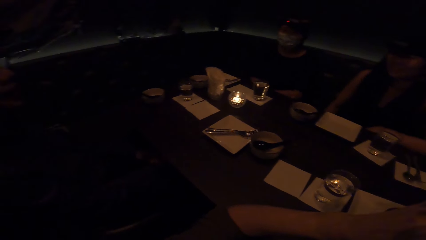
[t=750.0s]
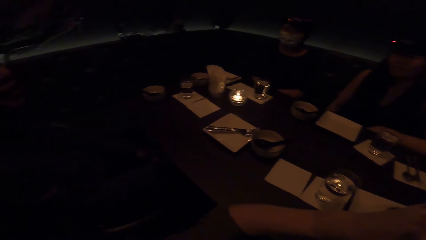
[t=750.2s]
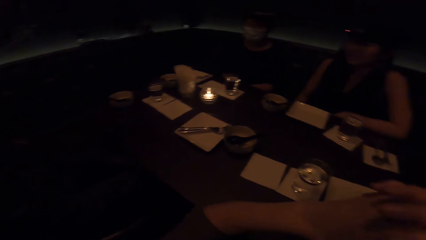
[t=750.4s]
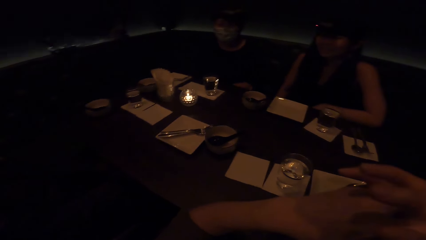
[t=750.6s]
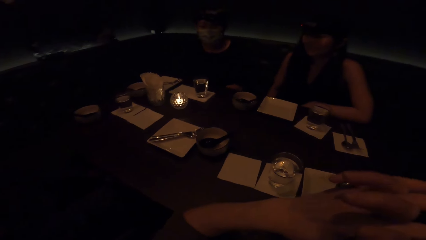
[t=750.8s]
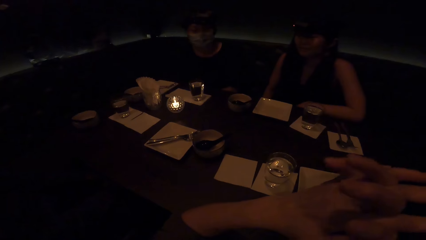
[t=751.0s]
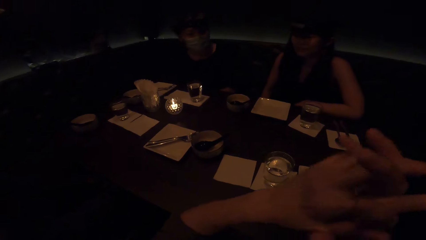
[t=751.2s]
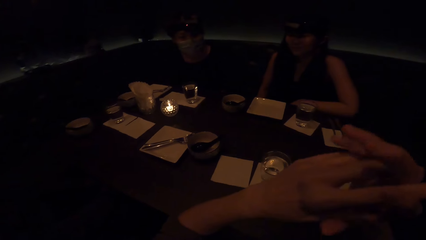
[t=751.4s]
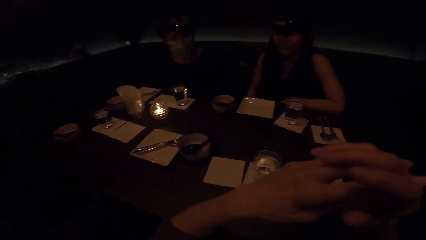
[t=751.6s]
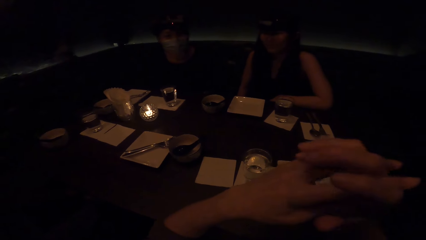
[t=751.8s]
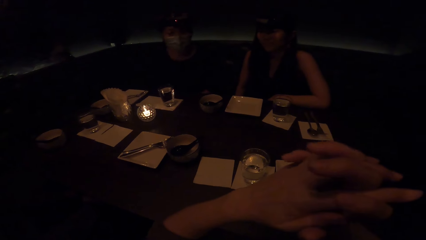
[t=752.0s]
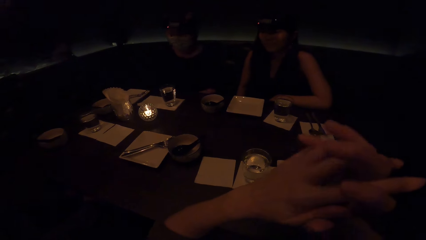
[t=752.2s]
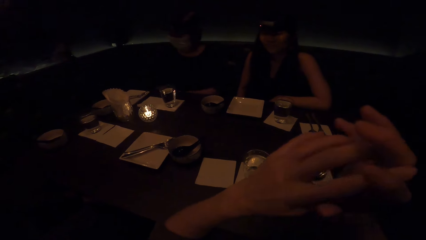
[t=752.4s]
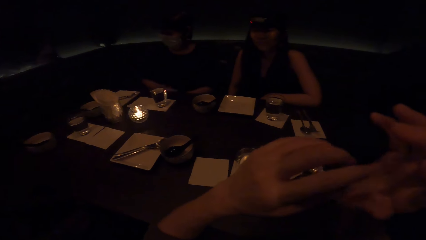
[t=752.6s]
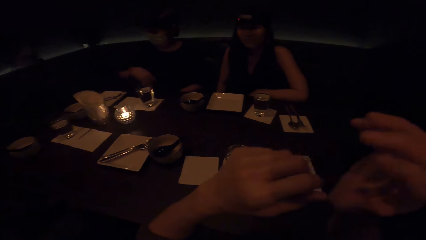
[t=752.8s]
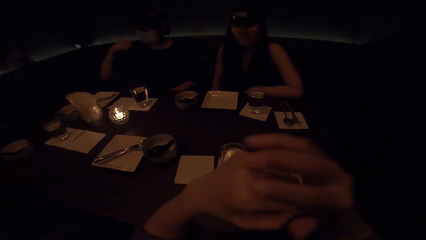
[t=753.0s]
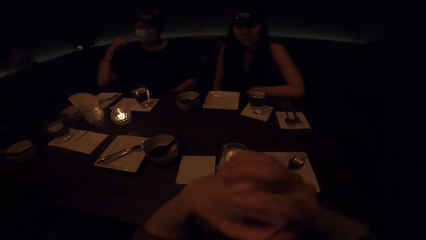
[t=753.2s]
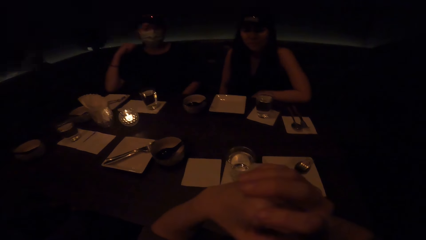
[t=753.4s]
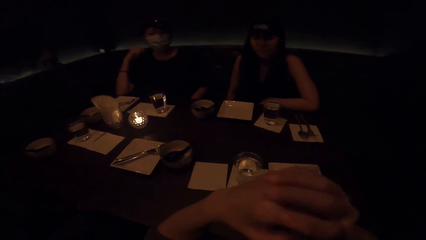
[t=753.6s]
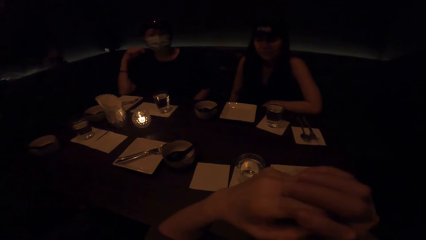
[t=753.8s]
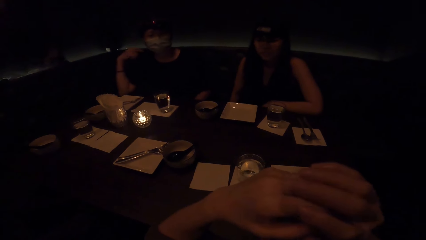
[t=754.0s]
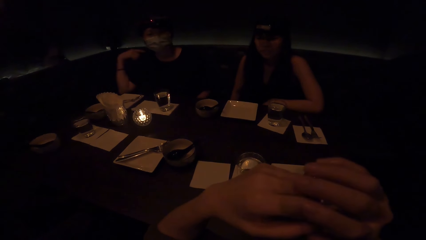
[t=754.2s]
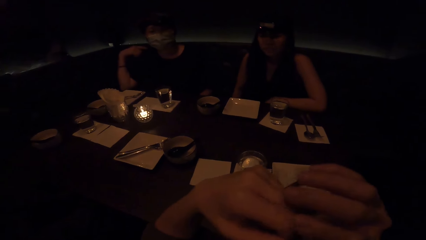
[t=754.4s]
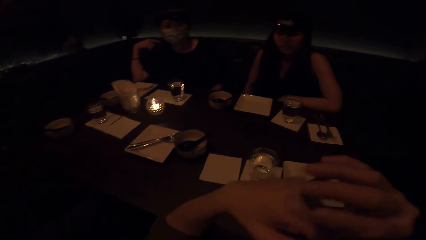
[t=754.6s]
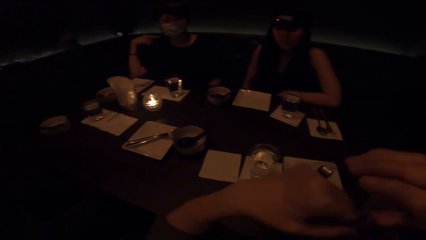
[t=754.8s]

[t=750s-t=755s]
The camera wearer interacts with some people.

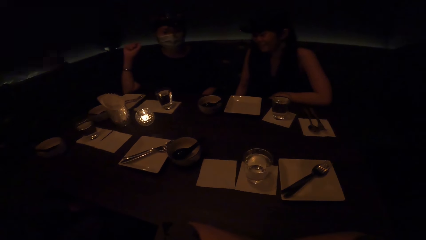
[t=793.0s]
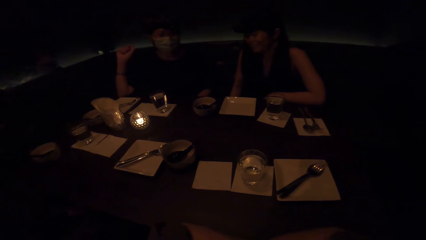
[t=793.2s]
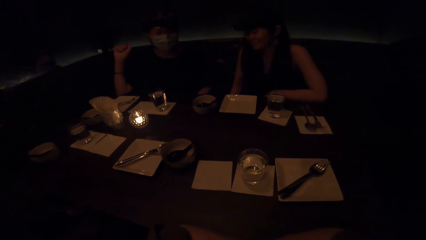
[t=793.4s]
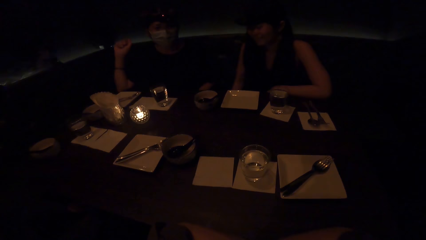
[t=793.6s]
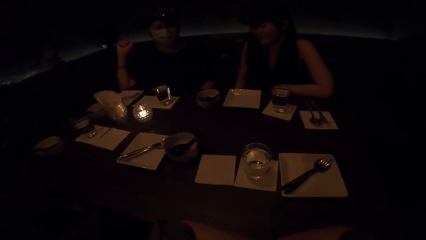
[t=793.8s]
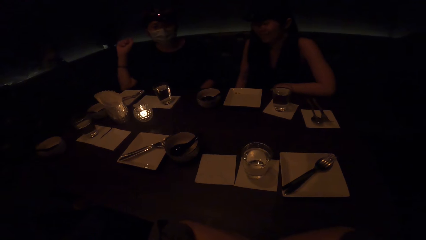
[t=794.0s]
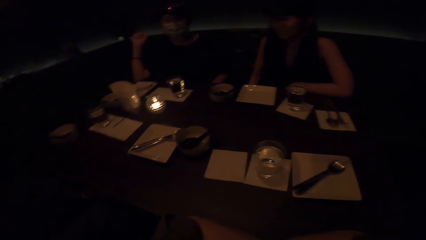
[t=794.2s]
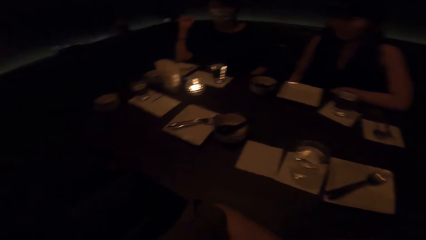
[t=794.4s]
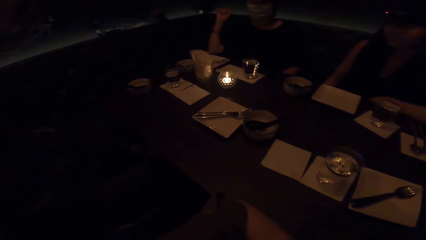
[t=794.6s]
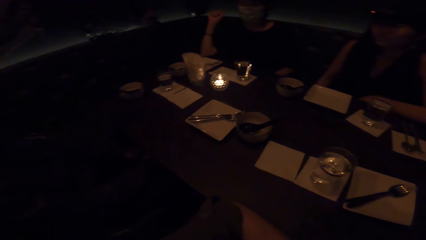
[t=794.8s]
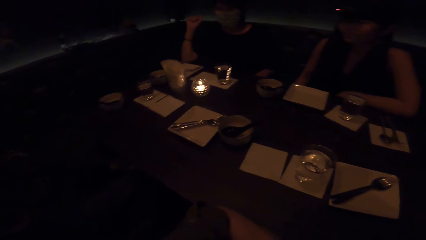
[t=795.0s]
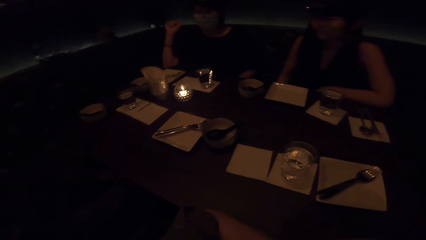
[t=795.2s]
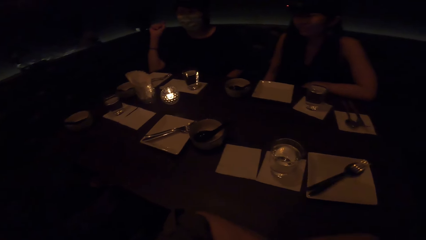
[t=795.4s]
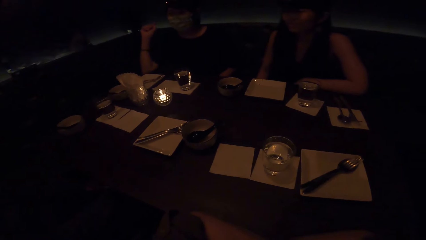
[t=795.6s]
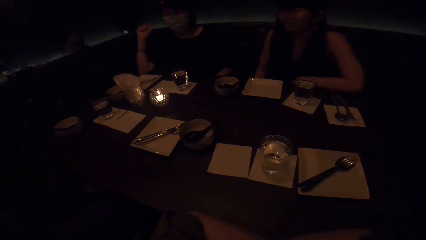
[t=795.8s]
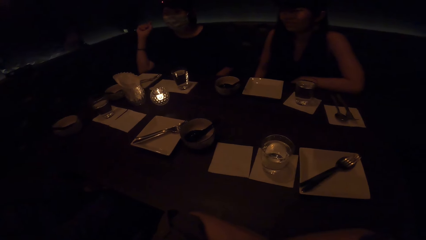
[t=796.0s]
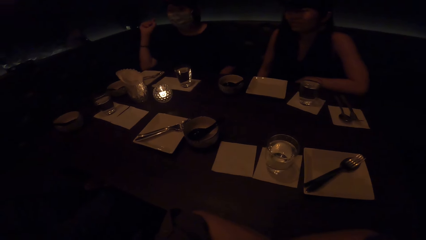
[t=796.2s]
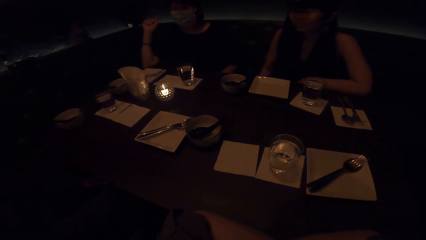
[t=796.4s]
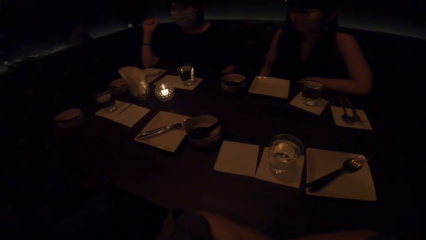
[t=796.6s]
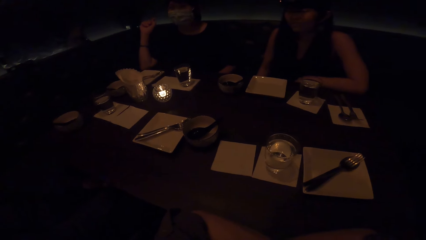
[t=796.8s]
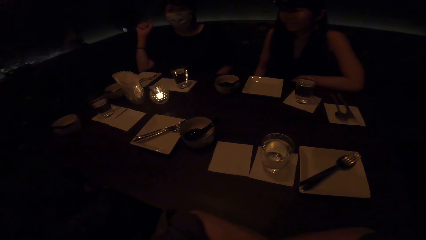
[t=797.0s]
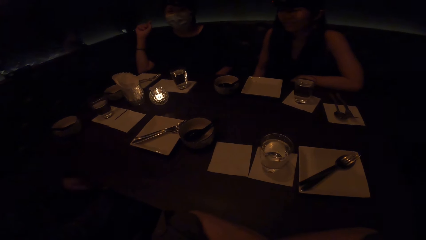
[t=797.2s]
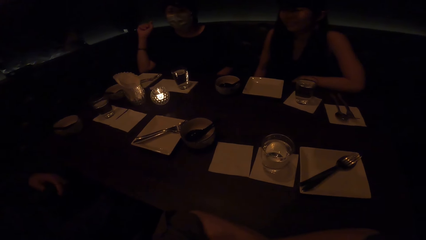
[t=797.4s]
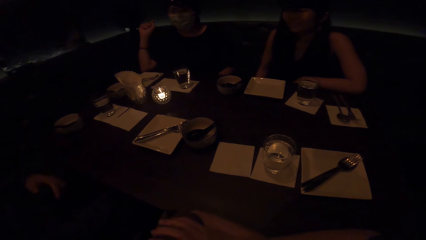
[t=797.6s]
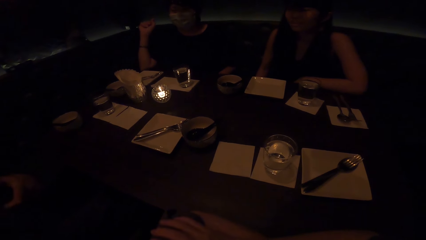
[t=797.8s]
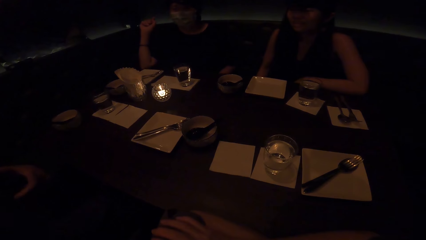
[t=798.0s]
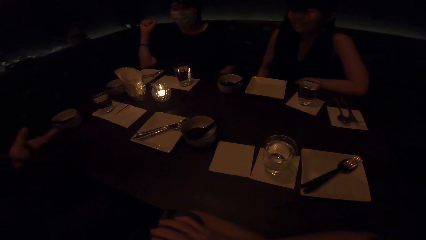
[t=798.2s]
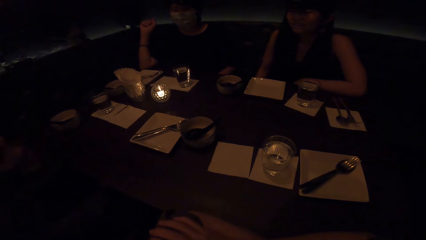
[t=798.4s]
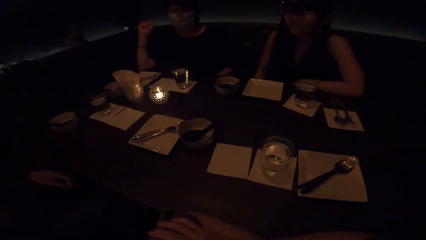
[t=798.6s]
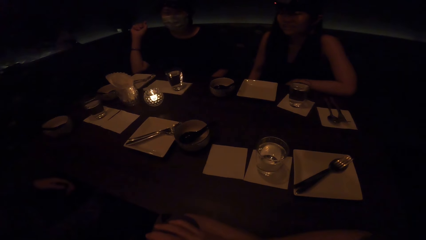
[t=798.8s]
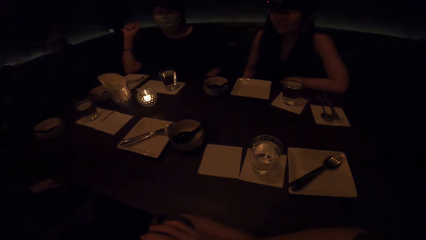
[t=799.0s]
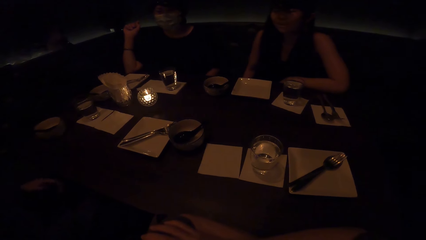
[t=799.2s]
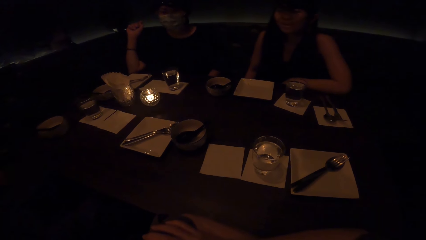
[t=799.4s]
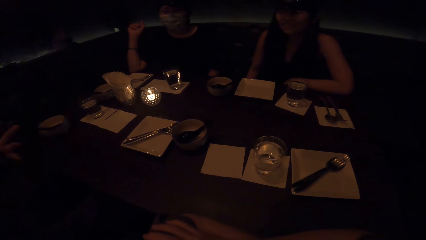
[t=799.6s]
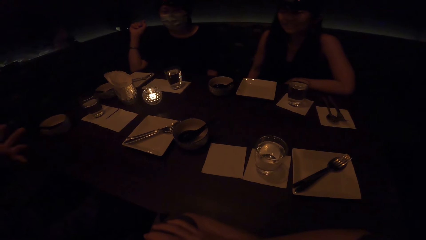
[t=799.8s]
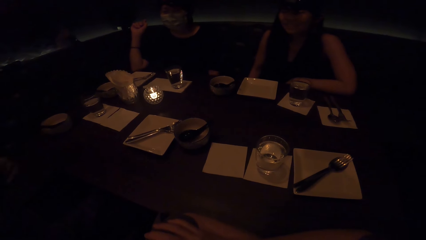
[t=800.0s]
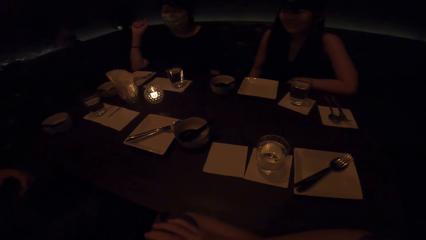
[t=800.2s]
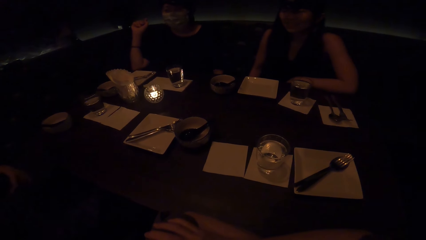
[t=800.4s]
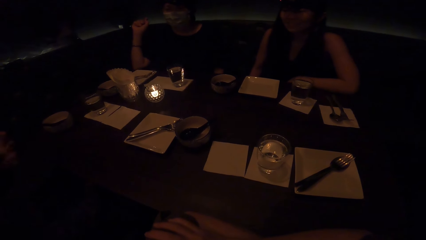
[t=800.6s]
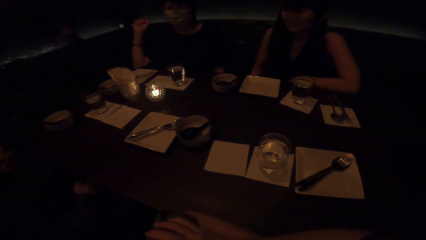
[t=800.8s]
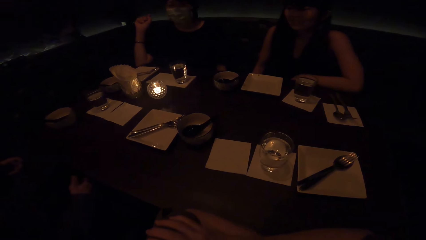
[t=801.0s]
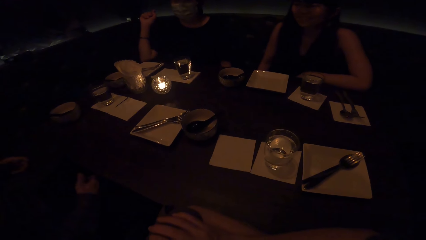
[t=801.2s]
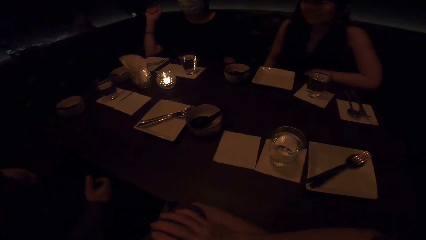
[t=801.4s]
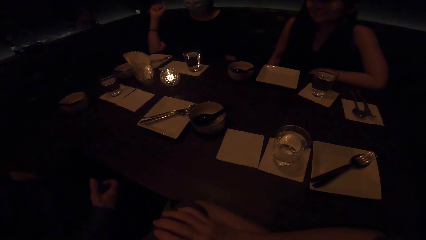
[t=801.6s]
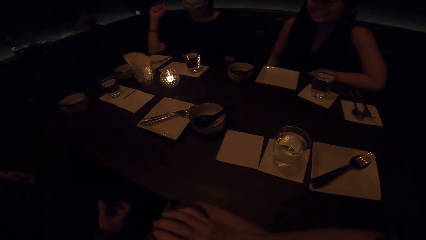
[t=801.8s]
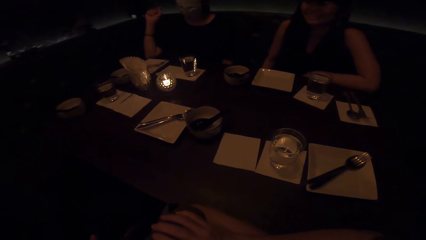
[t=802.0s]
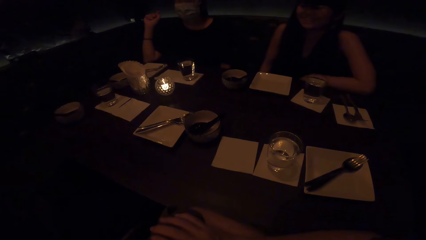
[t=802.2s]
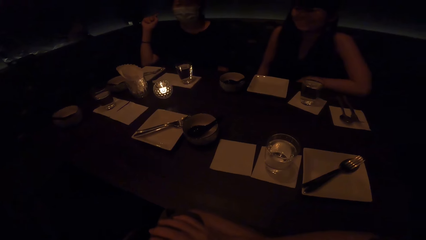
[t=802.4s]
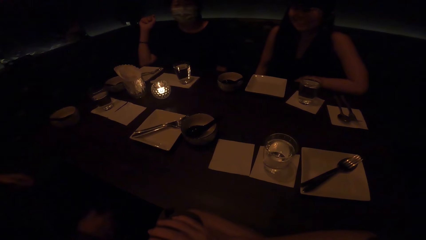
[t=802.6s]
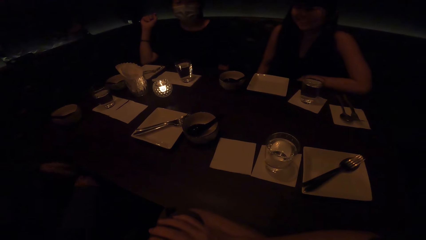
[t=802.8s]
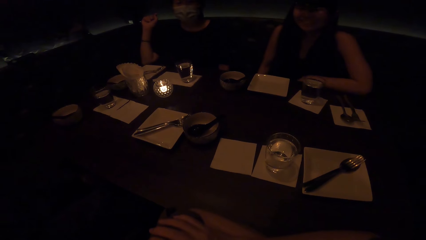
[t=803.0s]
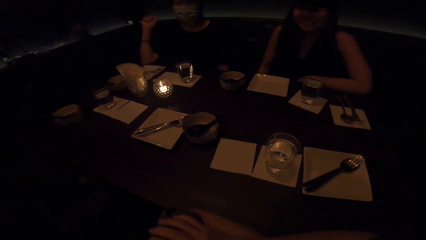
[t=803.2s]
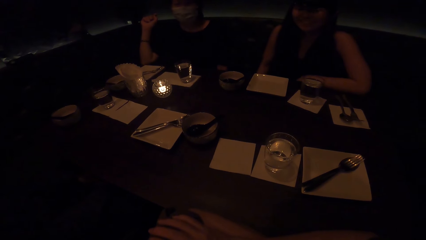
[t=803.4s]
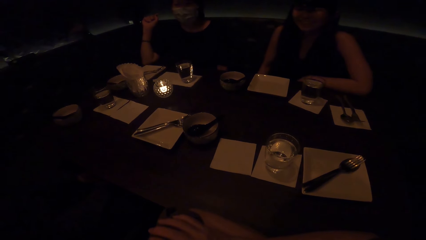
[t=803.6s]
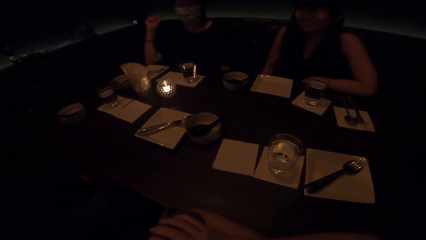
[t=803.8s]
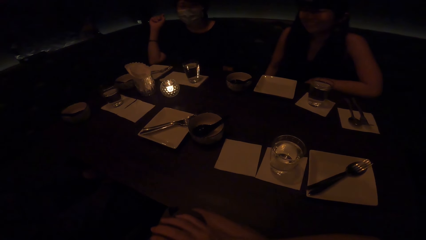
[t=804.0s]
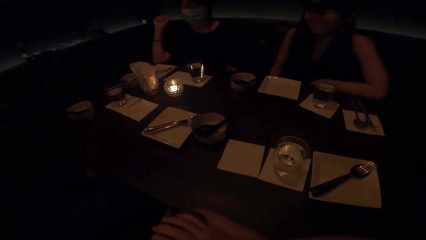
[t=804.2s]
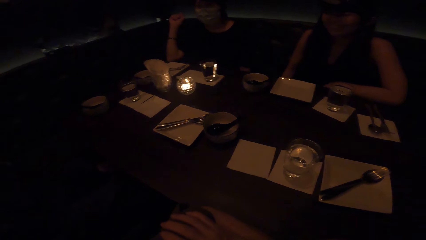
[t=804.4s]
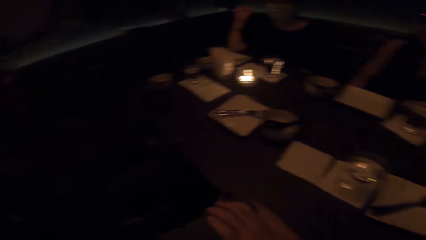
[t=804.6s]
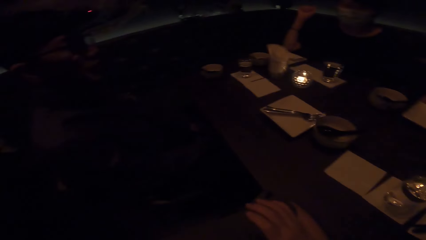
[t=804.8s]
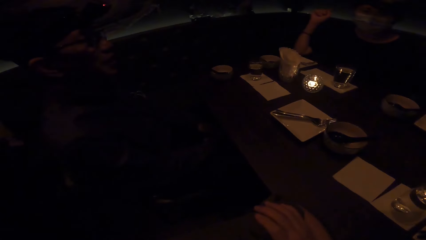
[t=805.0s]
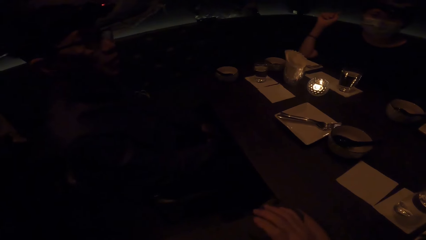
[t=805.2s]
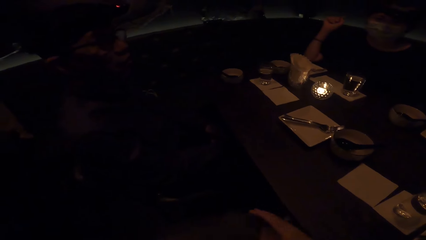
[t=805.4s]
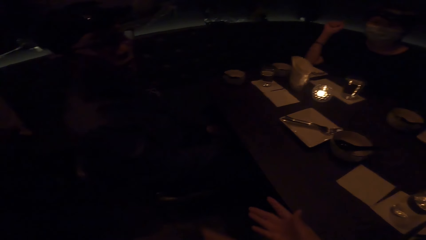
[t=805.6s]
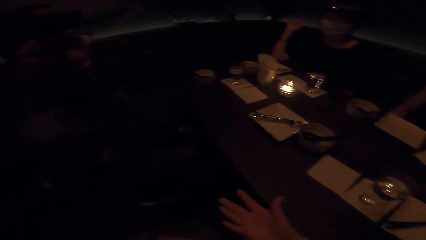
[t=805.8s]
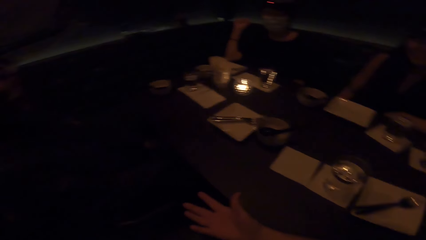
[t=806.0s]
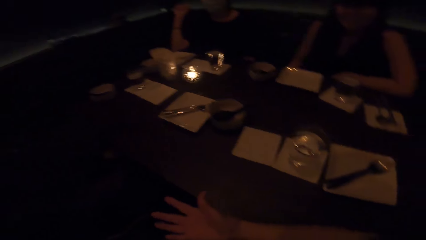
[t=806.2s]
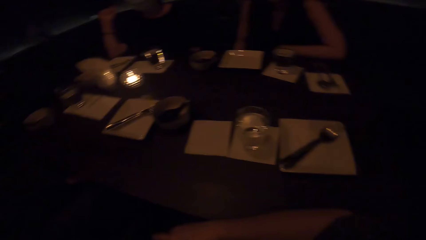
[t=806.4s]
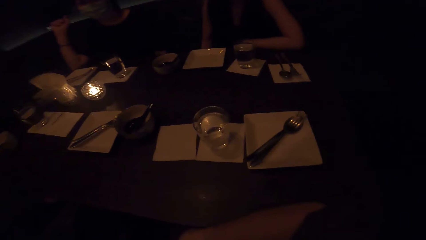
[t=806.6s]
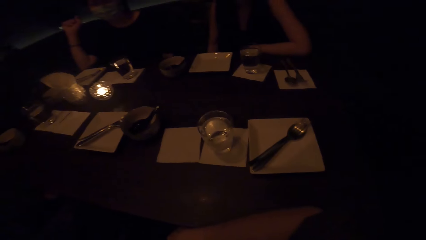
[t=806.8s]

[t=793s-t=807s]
The camera wearer looks around.
